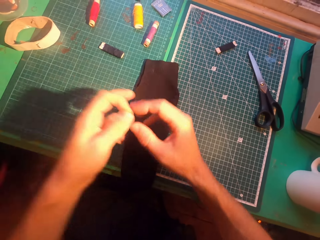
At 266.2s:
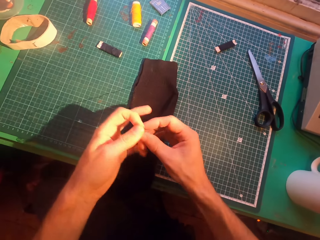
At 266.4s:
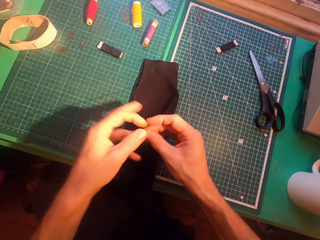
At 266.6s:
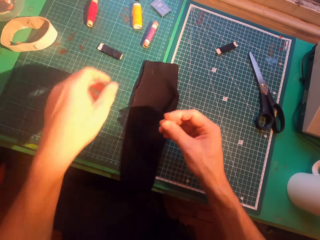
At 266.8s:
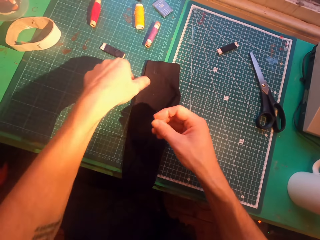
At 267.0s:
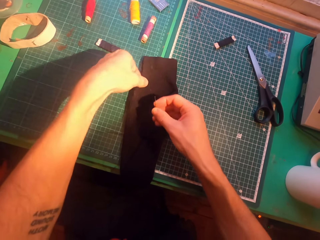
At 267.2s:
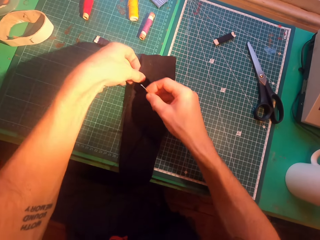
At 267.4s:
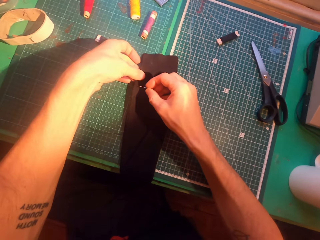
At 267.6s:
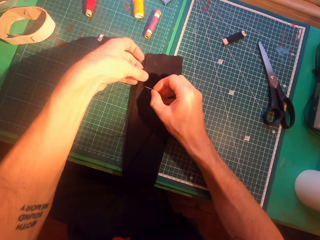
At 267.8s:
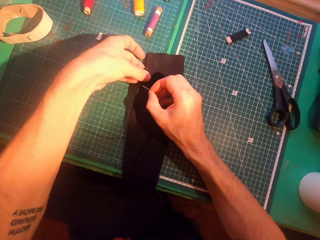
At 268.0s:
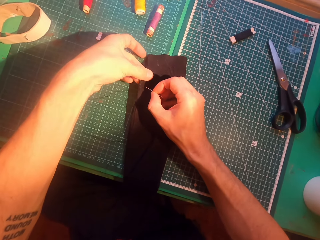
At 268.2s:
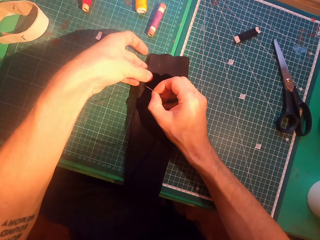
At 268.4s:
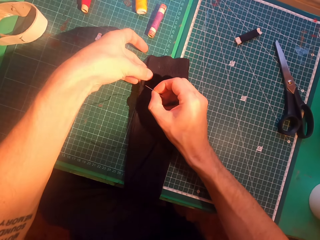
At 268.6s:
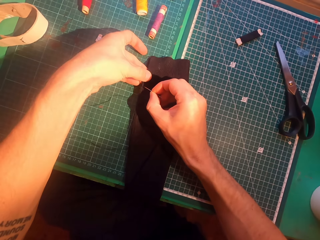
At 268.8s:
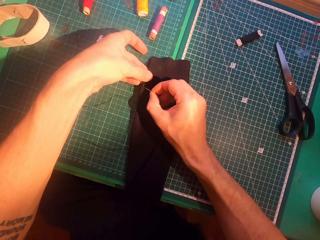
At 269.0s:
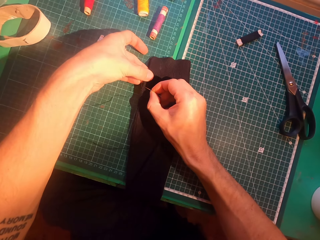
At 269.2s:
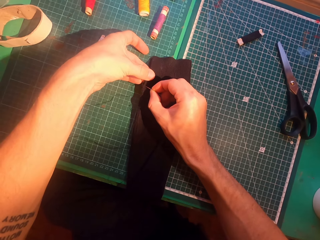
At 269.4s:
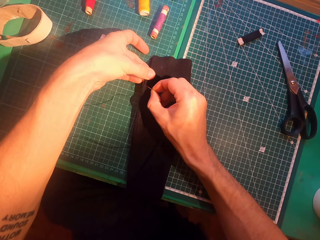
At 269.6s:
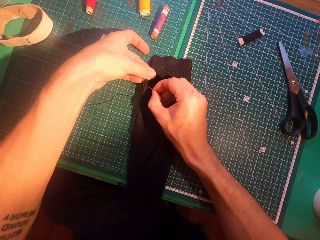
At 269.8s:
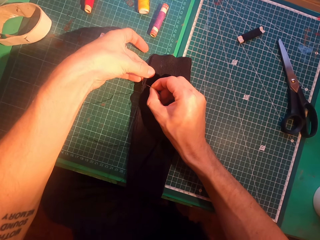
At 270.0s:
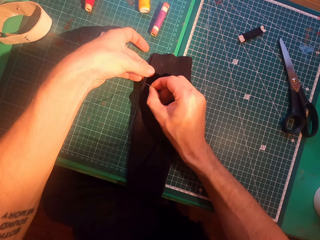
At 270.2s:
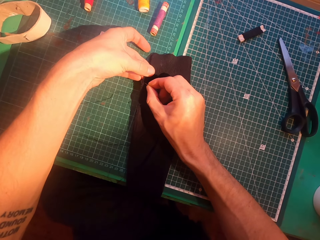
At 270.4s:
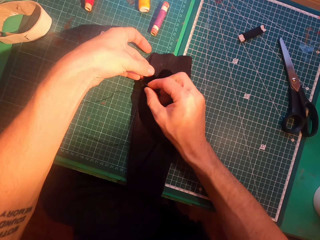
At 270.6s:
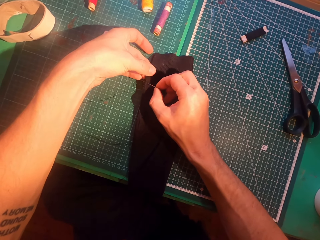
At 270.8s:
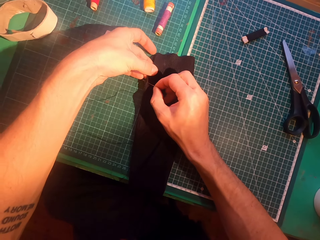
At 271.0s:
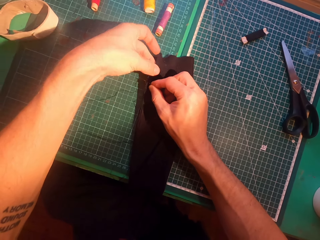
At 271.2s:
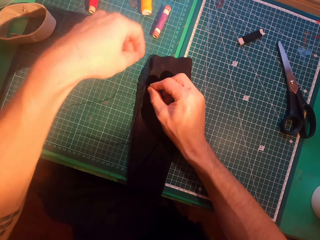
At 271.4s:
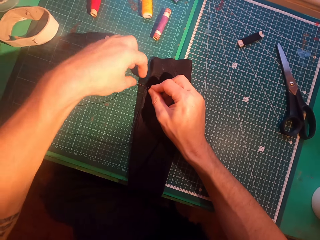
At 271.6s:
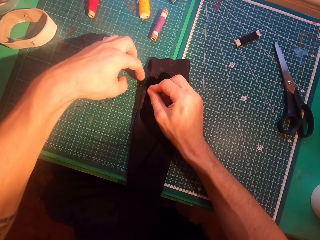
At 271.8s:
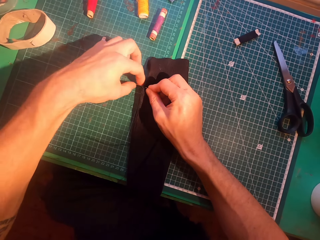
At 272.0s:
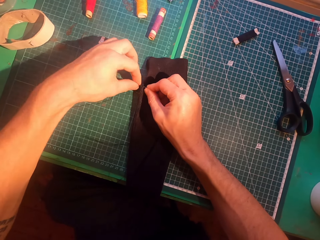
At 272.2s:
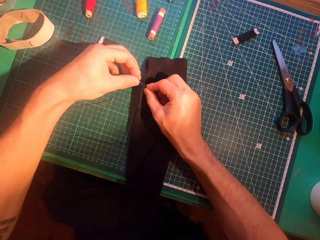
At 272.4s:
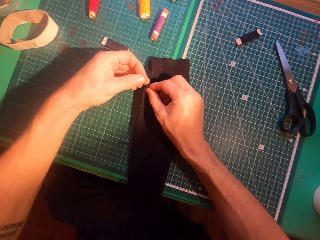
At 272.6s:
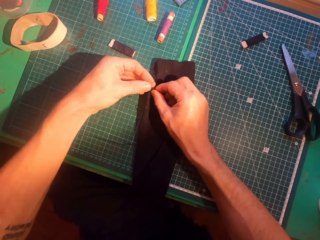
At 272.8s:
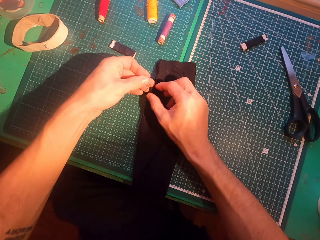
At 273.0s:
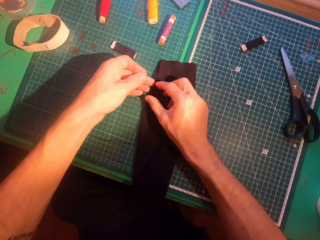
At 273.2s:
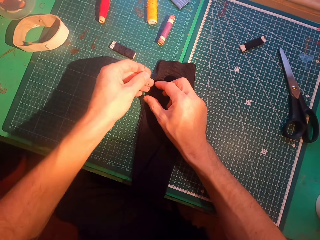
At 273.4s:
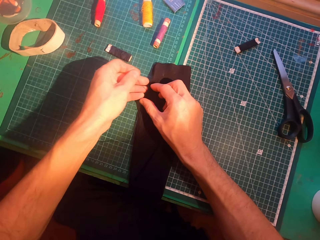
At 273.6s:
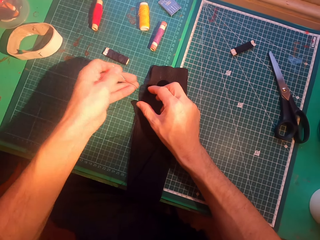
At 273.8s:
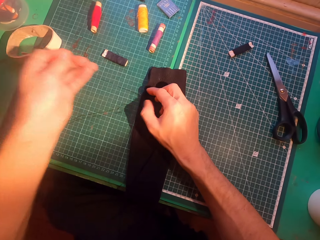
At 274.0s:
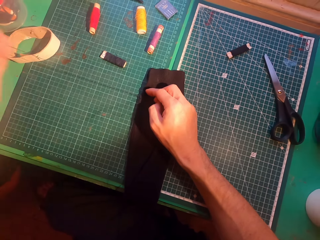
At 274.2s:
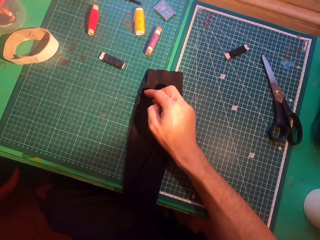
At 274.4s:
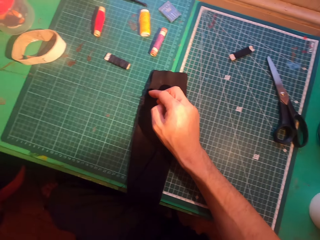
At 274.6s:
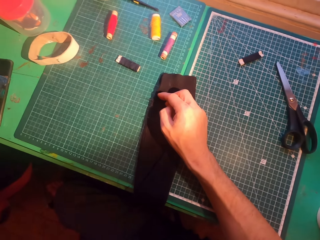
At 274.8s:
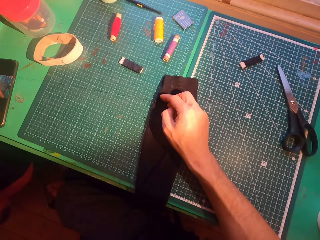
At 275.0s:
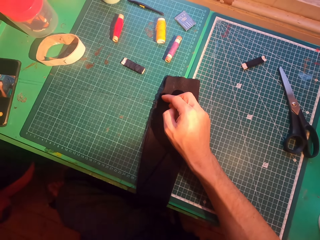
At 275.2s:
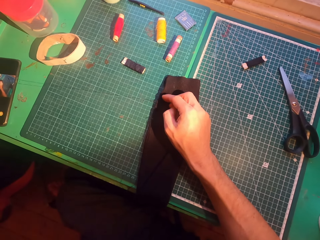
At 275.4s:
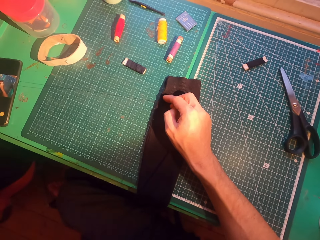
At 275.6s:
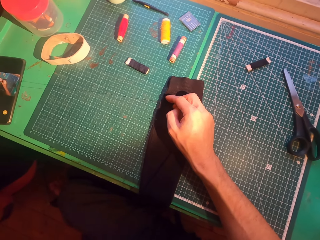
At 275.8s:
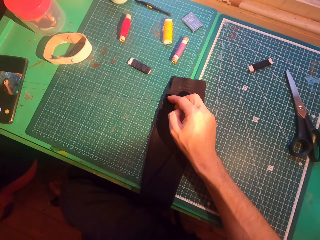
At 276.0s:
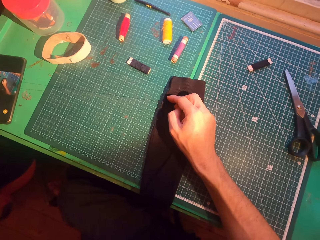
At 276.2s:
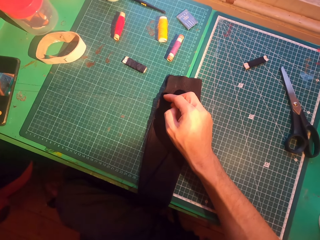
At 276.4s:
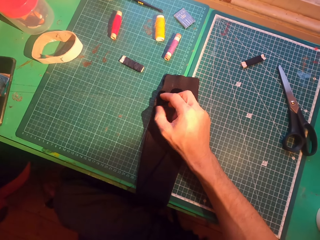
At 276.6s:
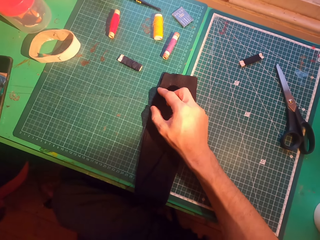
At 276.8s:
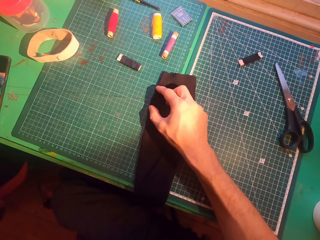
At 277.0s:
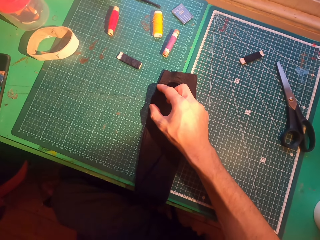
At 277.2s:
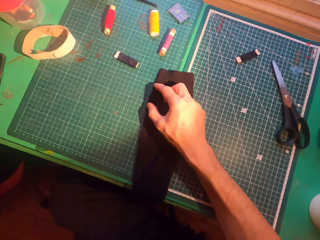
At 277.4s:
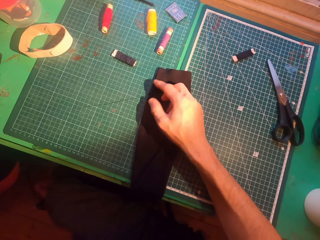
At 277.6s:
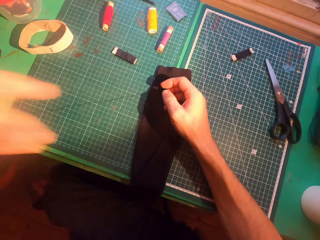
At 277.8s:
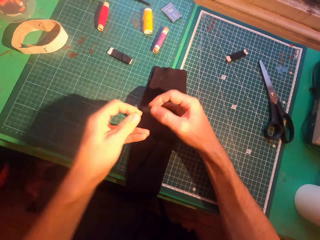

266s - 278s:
The camera wearer inserts a needle in a sweater. They straighten a thread.

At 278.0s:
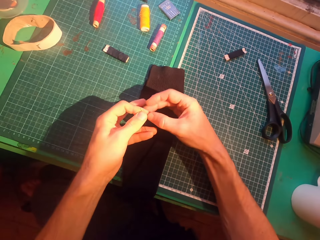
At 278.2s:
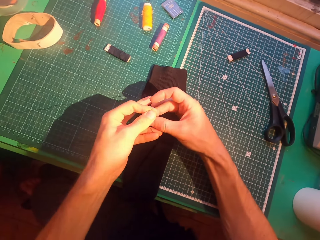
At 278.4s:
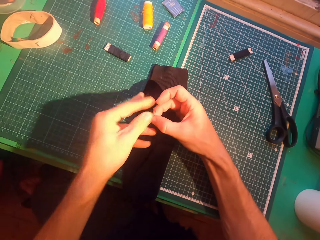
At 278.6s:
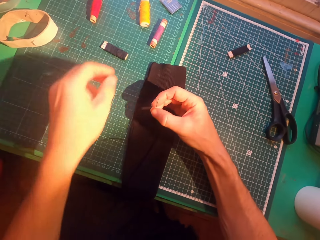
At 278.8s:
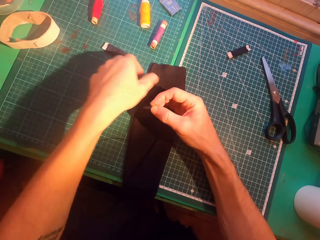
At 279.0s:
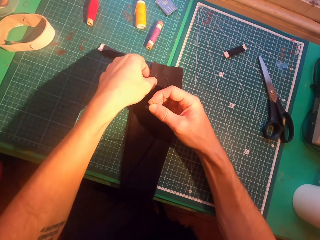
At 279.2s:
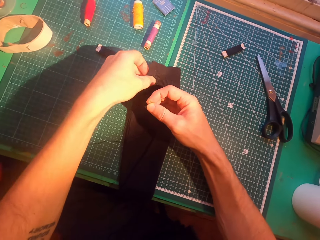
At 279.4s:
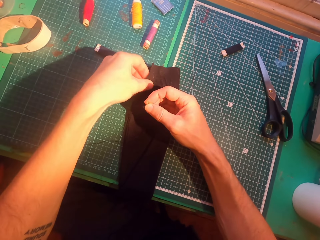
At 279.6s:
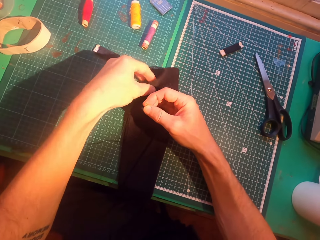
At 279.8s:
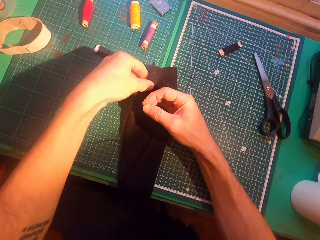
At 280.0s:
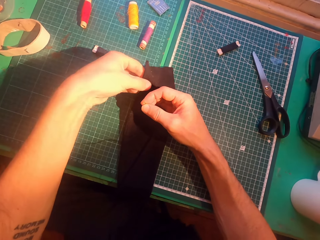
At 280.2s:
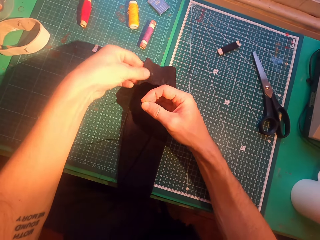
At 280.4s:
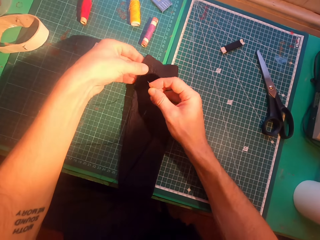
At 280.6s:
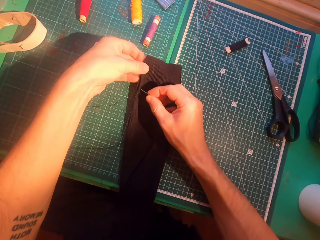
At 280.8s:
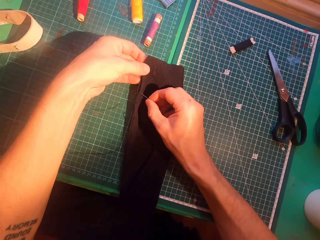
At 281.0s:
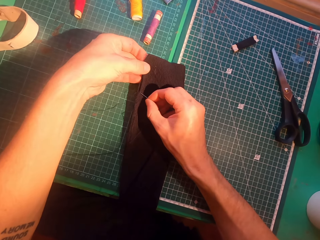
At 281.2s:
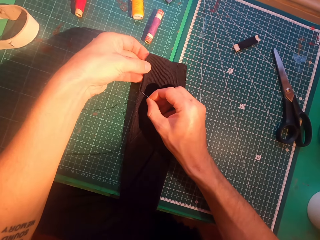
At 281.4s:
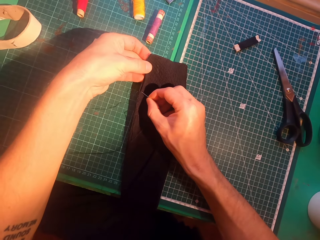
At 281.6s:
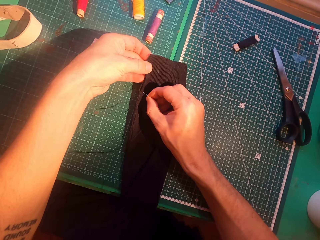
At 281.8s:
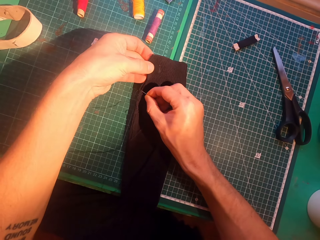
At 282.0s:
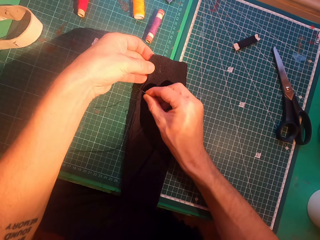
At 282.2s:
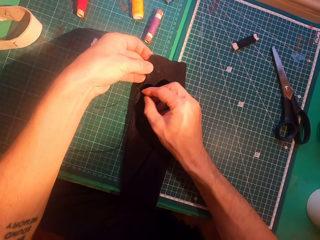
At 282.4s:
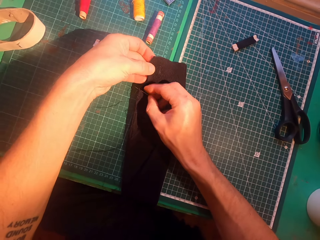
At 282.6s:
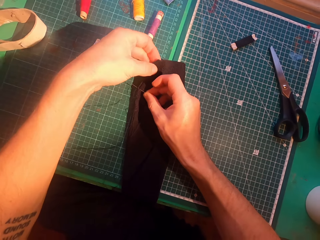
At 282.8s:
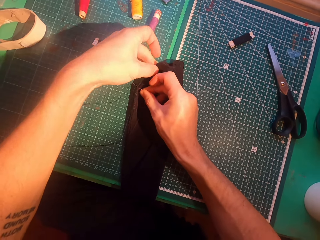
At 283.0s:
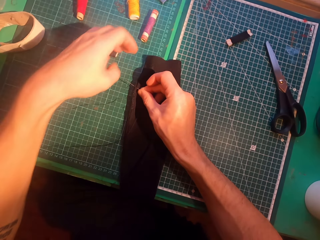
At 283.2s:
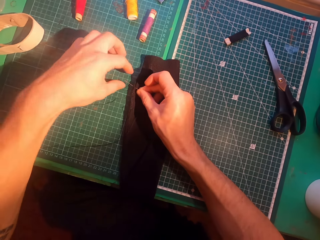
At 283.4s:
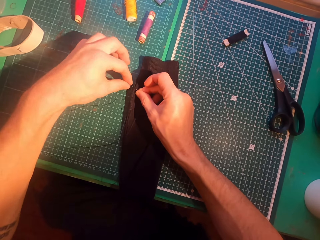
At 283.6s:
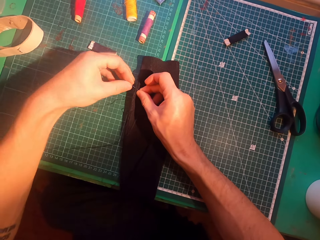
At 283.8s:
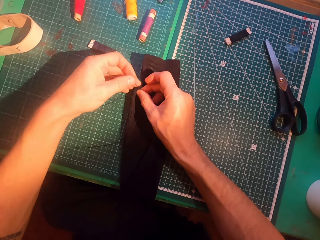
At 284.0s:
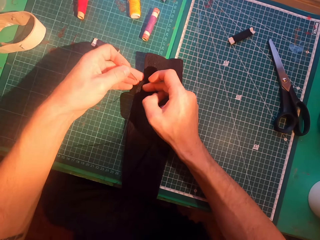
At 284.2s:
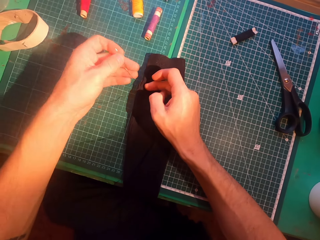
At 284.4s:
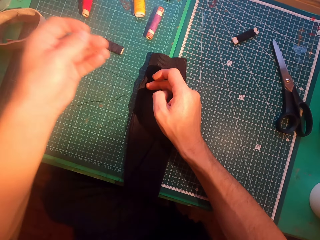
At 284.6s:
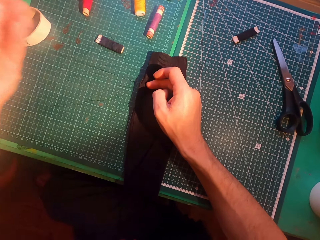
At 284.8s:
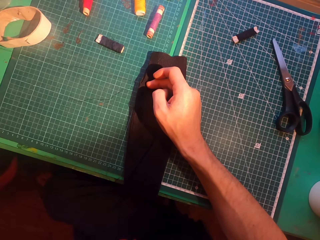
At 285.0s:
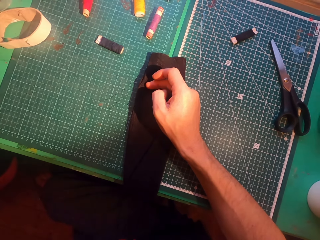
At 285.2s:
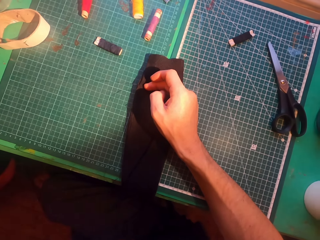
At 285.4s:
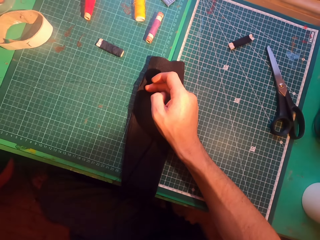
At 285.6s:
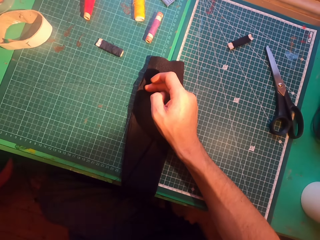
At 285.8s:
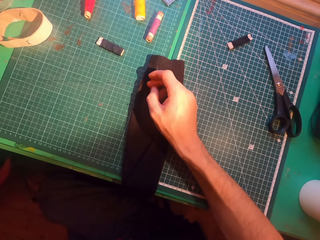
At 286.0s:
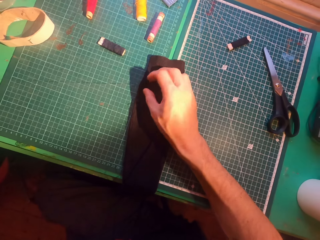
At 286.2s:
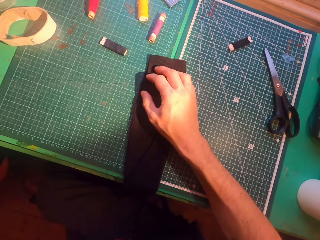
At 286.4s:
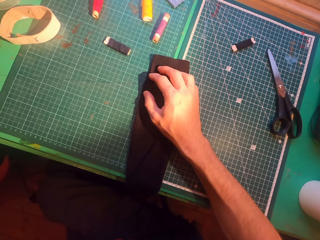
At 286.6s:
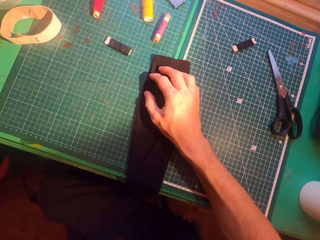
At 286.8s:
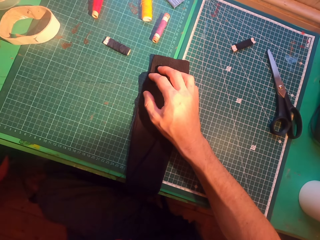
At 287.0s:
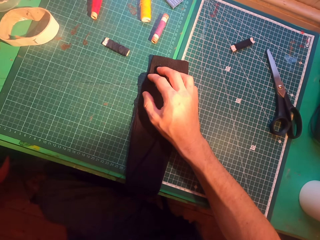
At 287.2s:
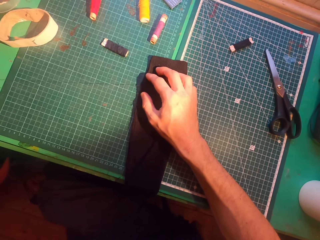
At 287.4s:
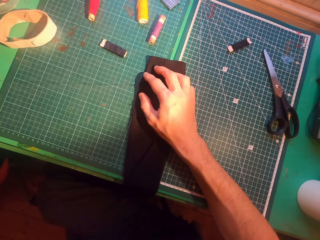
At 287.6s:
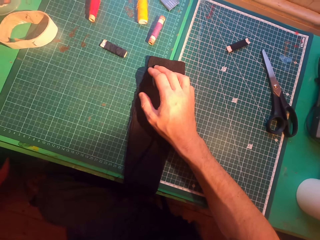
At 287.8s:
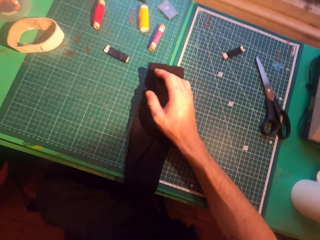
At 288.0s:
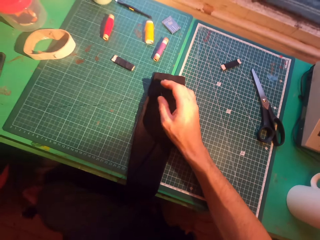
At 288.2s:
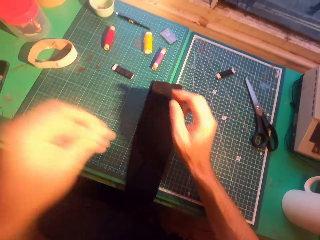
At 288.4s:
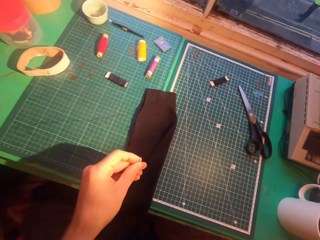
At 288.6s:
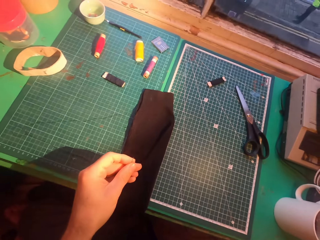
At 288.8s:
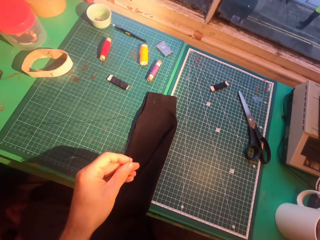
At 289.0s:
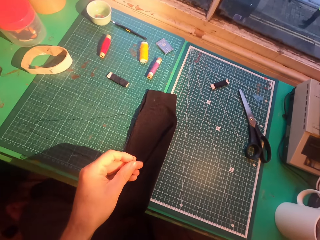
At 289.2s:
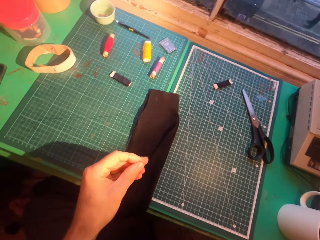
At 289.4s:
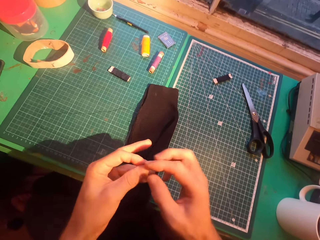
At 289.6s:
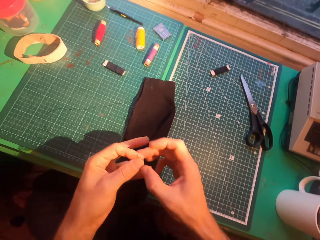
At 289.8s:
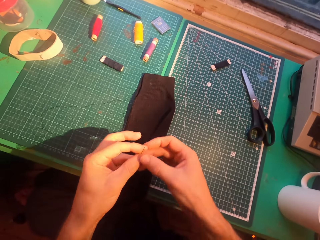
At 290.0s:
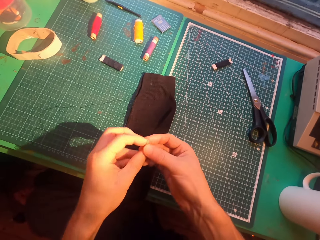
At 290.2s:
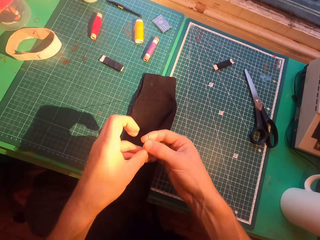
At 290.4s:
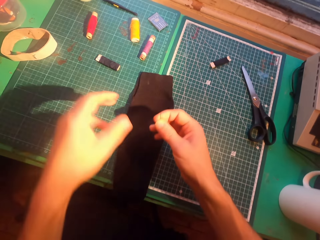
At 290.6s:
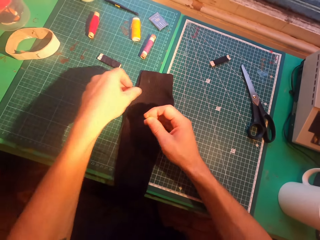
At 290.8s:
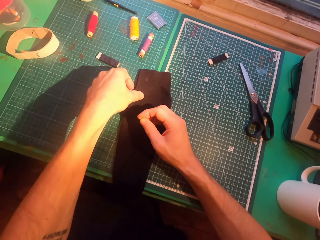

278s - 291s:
The camera wearer inserts a needle in a sweater. They straighten a thread. They touch the face.
